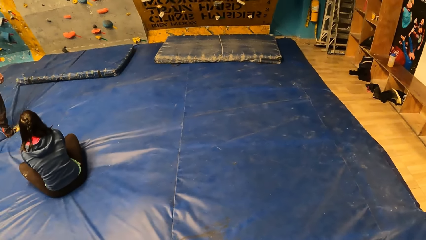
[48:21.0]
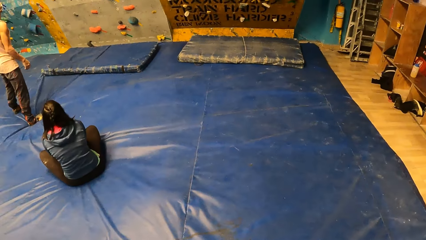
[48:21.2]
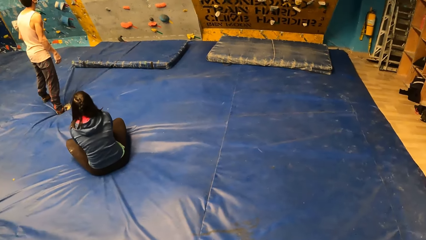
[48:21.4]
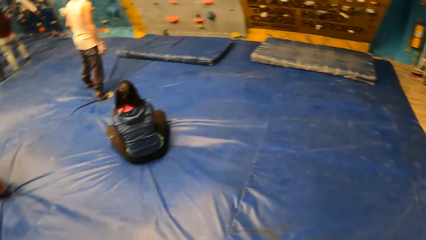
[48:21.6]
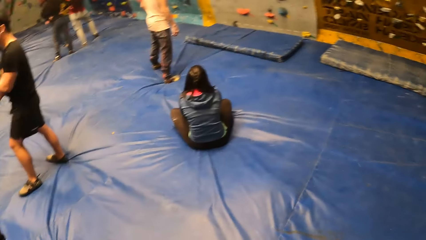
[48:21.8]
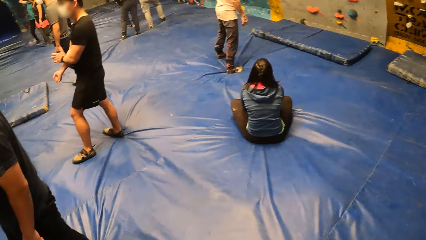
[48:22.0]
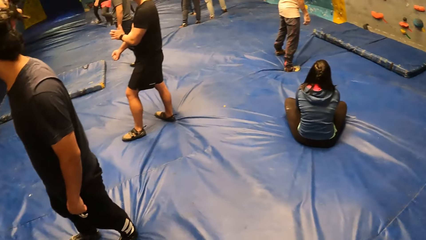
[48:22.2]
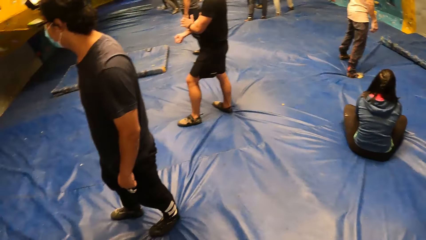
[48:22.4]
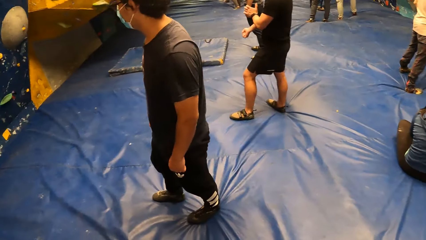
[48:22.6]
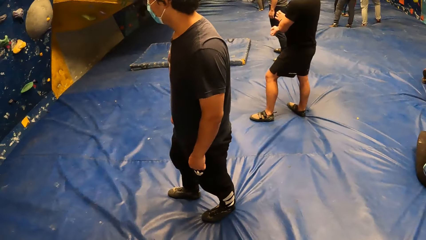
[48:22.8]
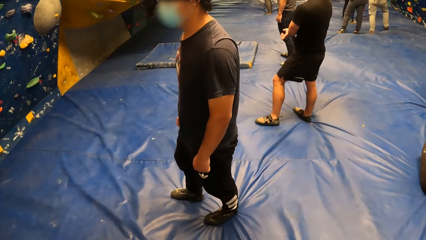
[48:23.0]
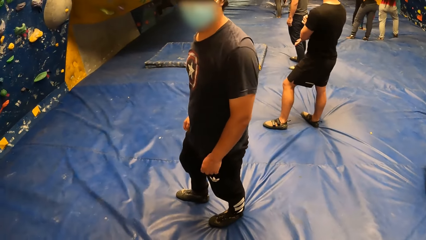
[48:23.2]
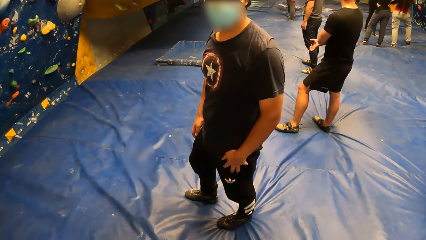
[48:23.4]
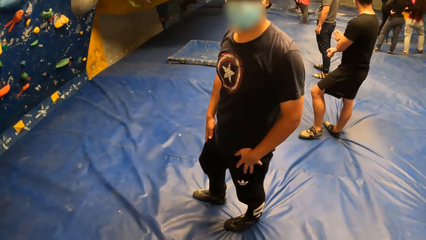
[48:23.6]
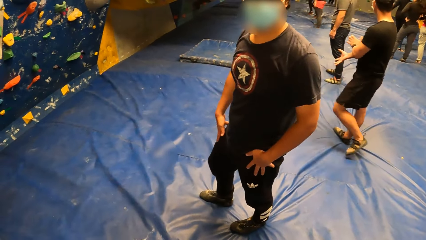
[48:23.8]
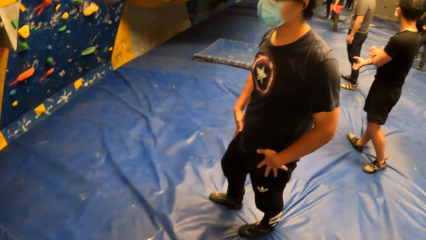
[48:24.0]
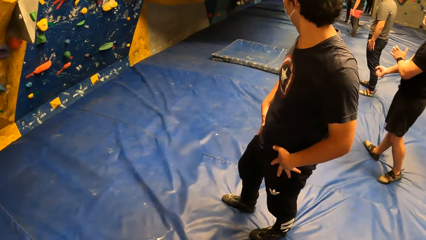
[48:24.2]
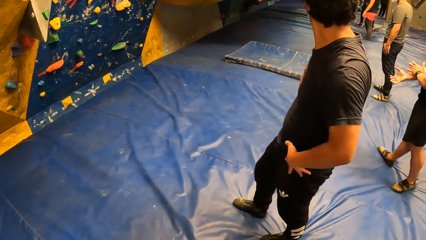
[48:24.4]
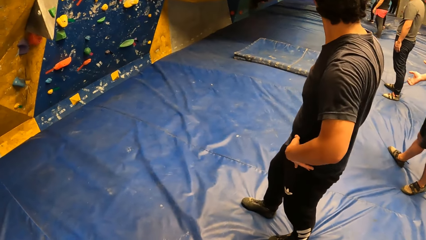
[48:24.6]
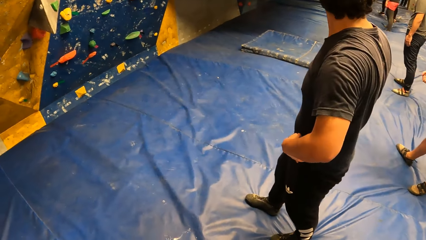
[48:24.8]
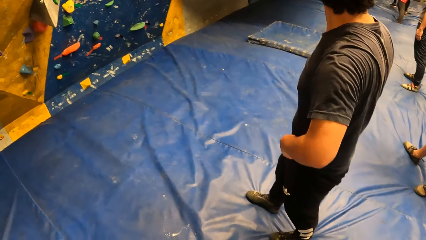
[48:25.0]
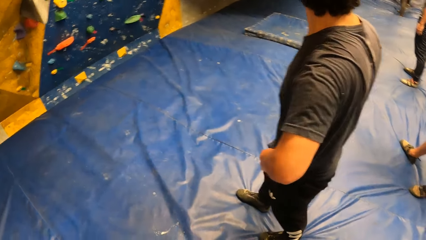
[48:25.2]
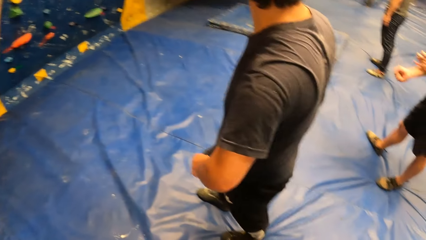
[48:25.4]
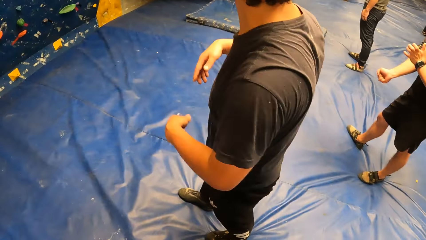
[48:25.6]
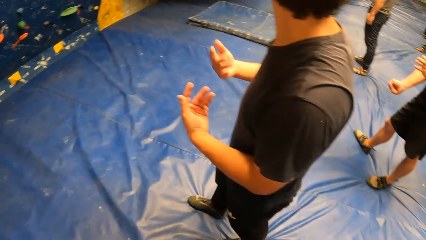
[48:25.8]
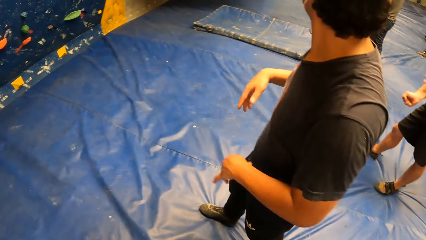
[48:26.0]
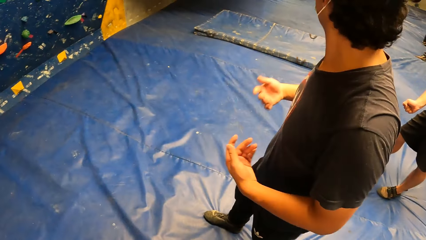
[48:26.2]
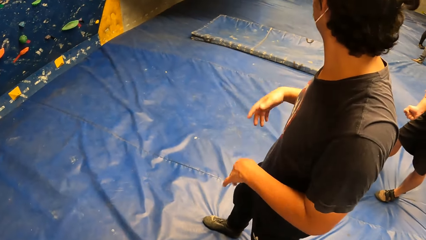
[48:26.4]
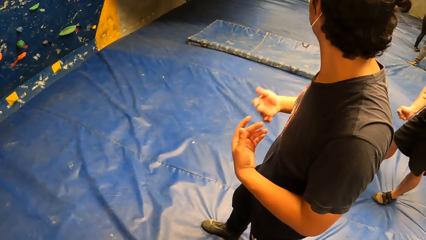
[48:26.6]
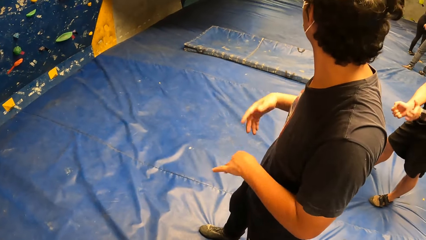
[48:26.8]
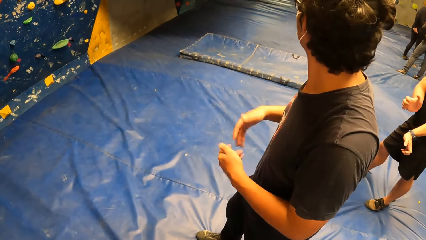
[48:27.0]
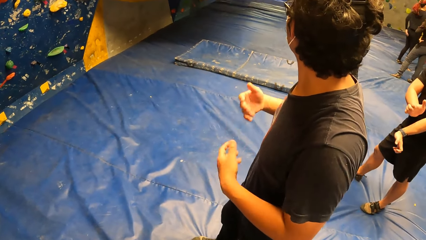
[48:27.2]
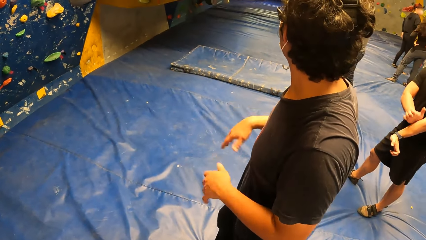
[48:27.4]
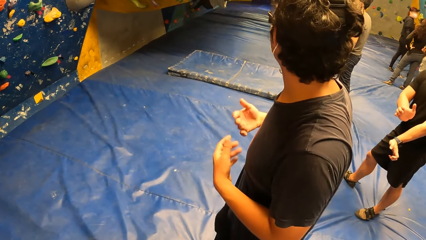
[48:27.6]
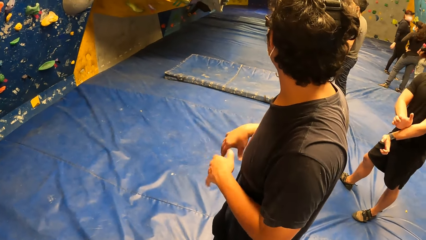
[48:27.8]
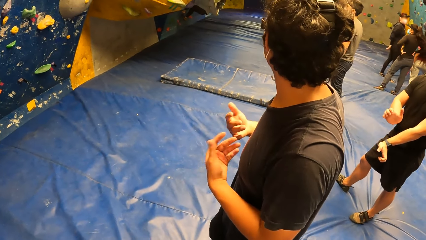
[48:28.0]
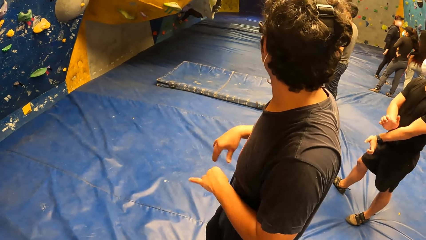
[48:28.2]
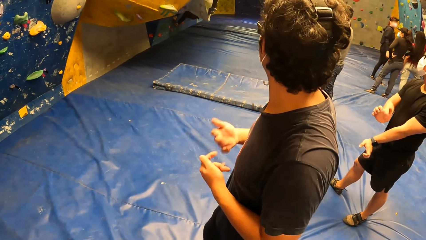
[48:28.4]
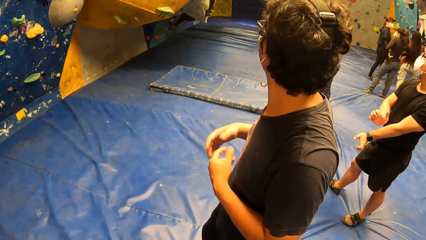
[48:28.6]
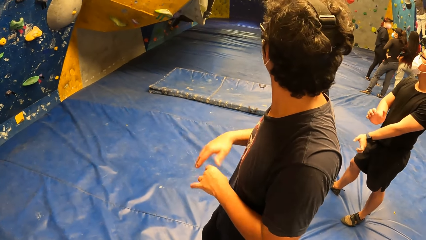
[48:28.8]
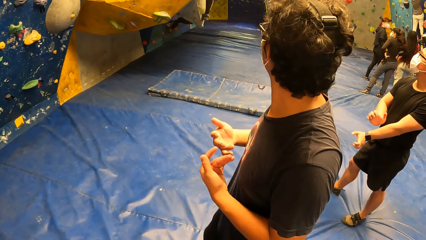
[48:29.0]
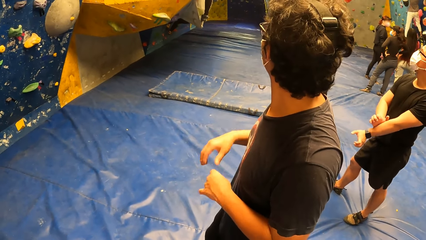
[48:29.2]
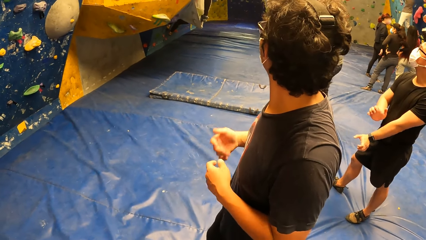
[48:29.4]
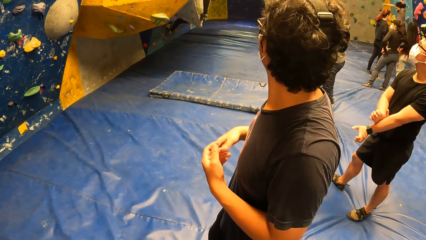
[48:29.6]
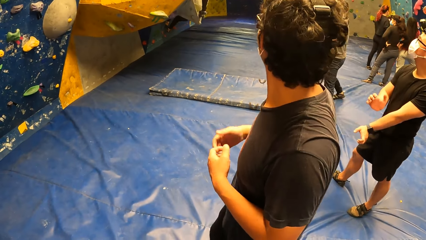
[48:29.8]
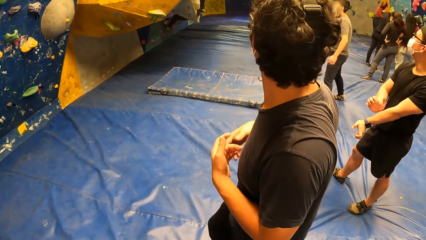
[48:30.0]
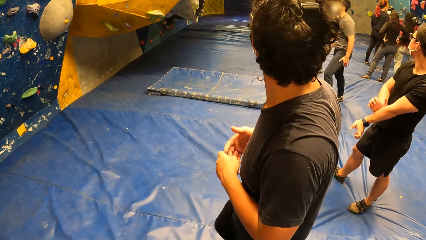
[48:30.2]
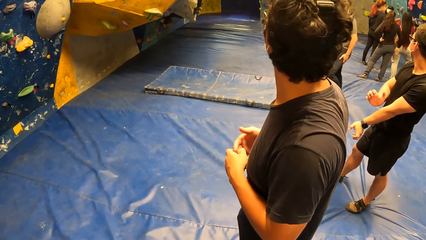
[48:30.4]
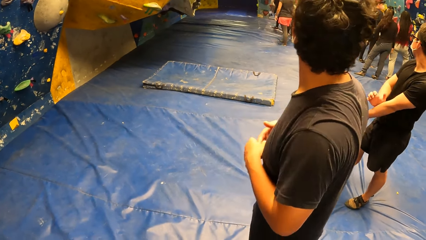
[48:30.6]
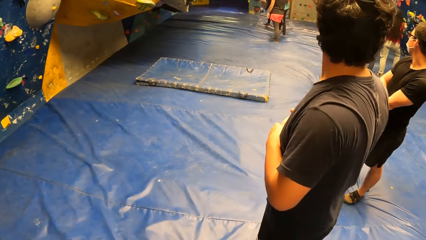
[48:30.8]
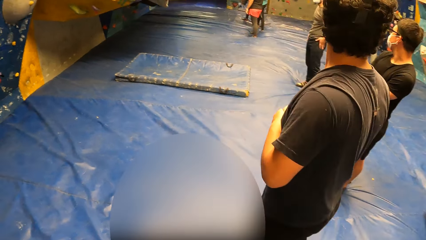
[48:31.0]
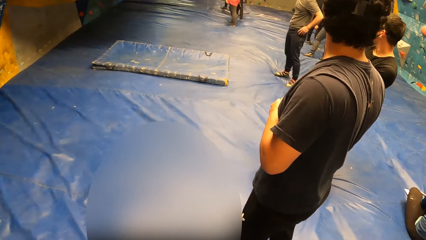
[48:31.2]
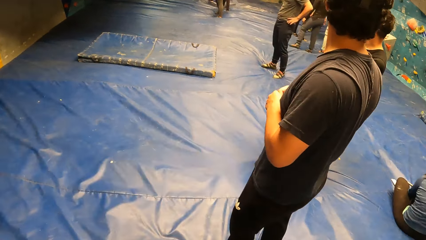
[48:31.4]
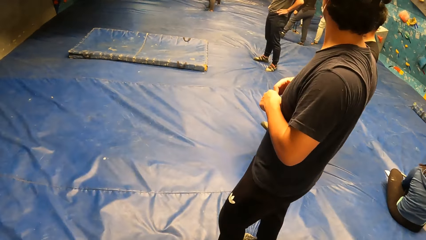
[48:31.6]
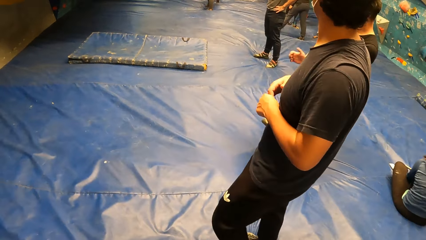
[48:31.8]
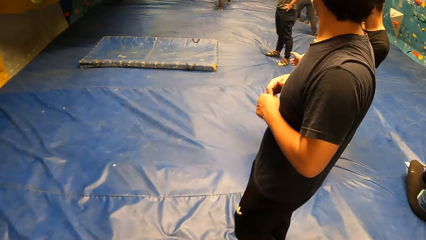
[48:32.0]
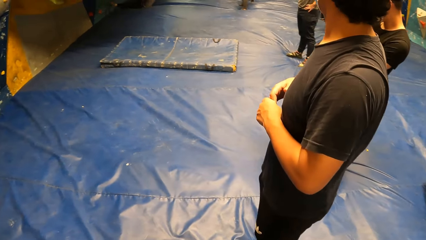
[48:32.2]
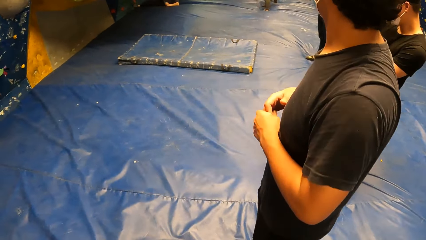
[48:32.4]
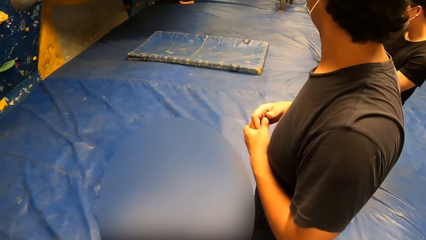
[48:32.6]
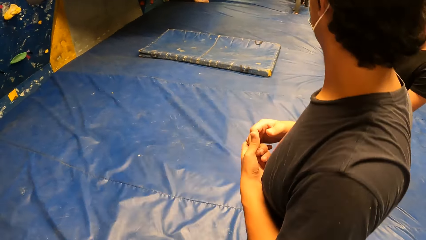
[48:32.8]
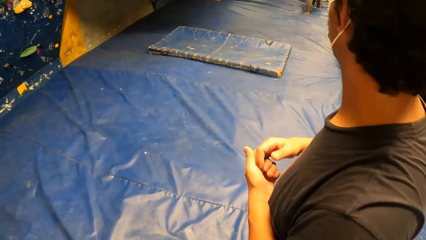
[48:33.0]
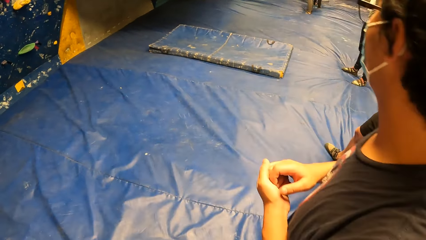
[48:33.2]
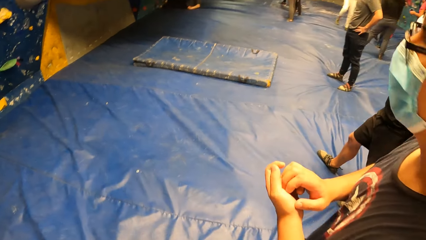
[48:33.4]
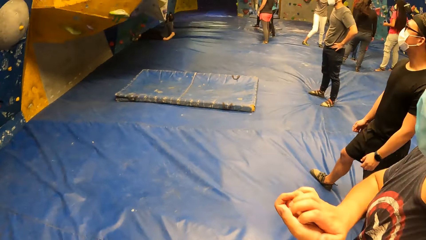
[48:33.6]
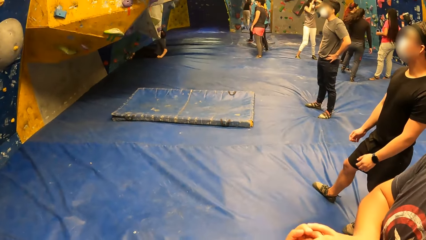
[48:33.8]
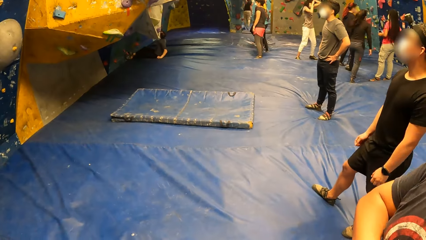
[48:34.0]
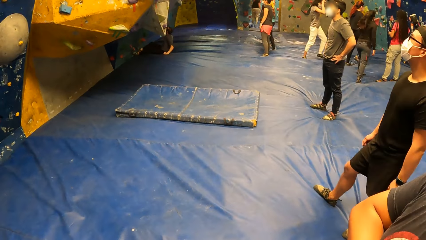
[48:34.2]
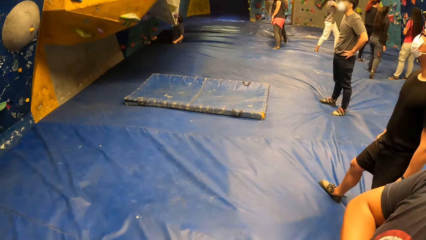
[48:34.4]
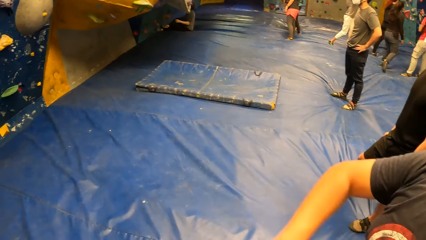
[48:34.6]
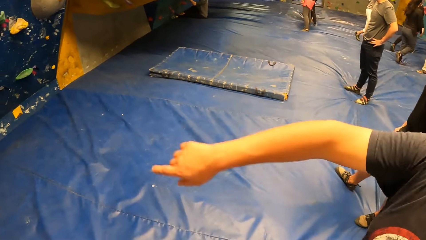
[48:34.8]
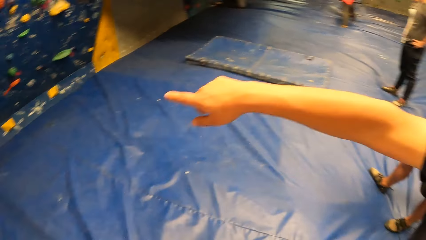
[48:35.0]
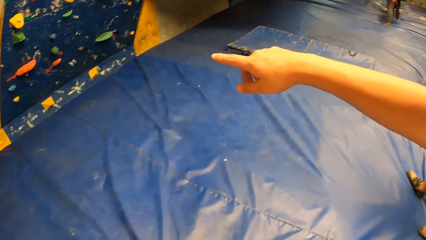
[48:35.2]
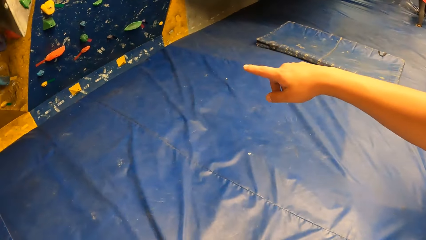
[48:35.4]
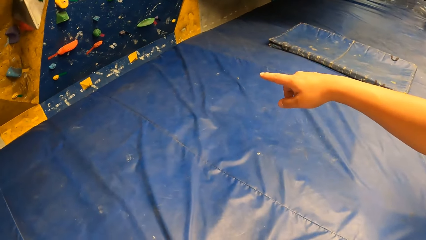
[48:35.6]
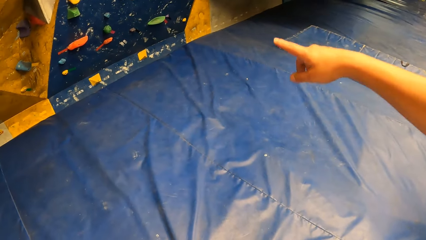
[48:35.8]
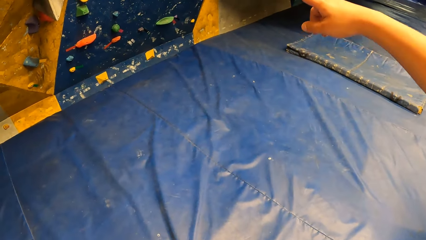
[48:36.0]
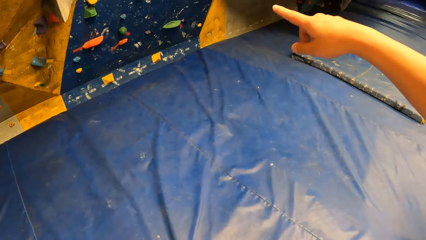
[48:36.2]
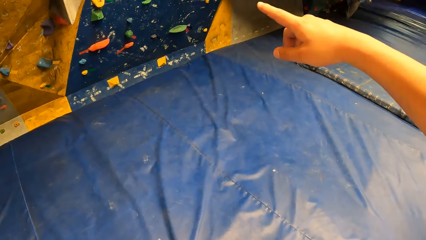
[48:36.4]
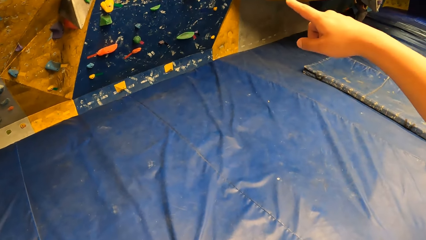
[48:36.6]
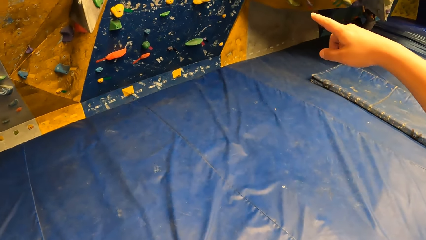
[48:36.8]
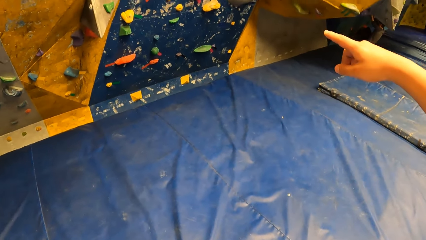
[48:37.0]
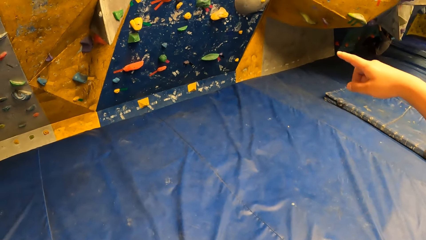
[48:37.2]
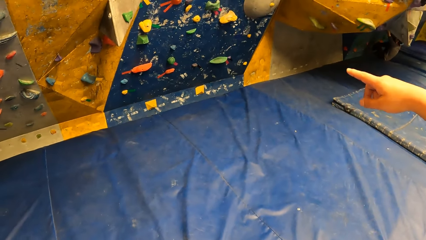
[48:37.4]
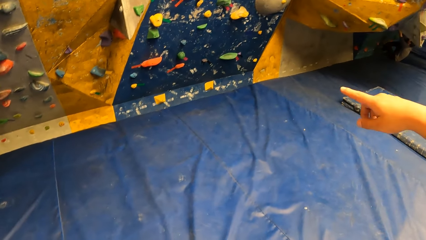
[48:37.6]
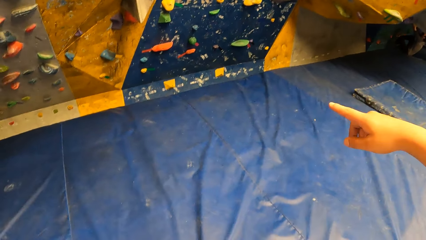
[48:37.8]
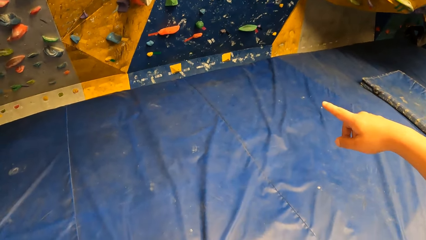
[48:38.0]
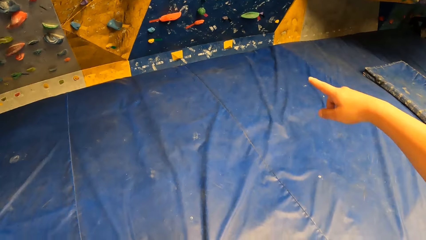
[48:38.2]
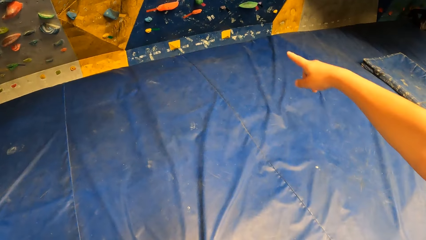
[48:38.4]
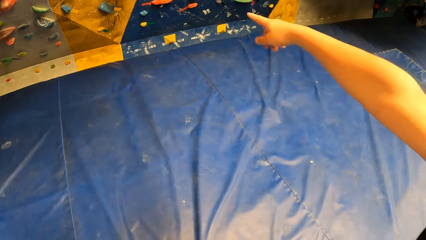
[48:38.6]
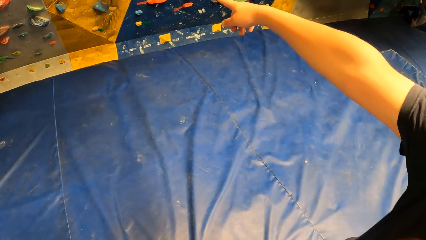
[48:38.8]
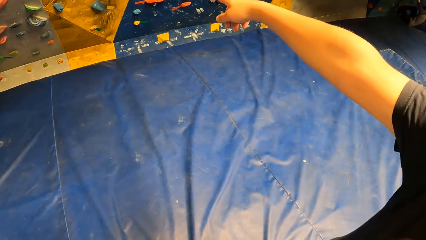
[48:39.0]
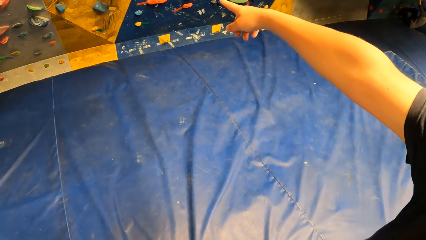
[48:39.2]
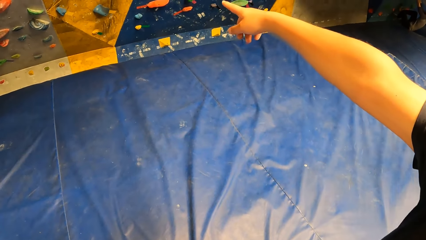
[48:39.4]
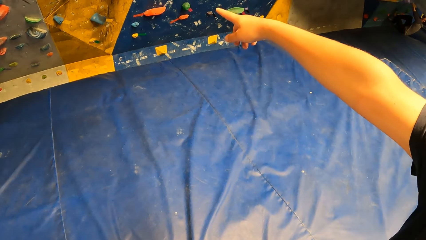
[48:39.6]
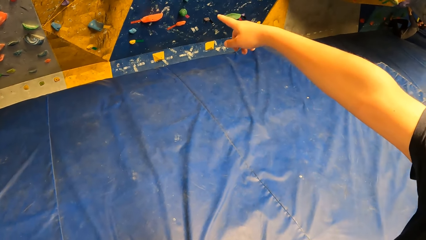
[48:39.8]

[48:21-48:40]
A climber massages hands. Another climber shakes hands. The other climber clasps fingers. The other climber points towards the wall.
